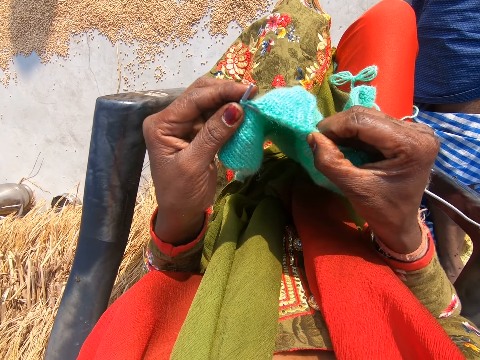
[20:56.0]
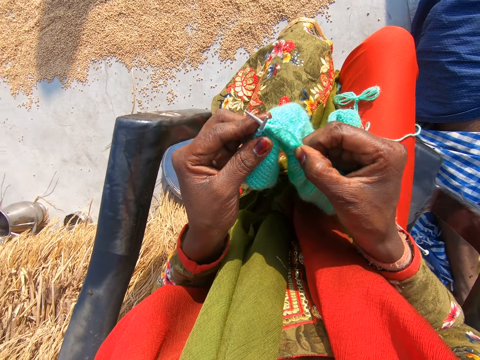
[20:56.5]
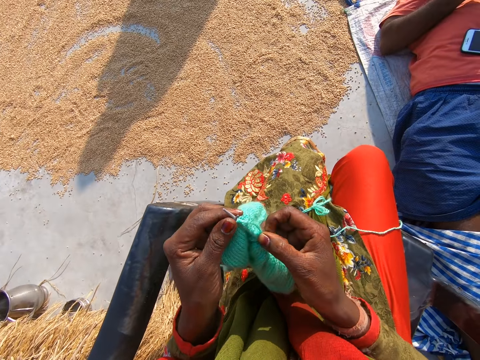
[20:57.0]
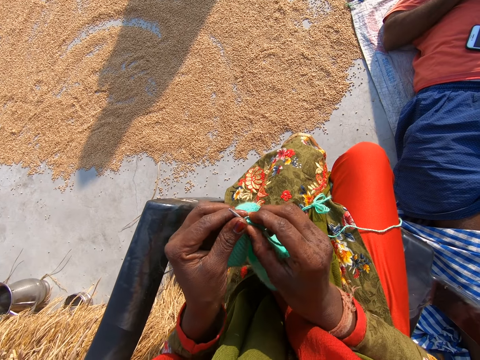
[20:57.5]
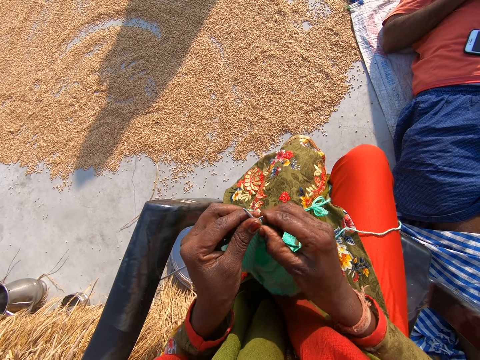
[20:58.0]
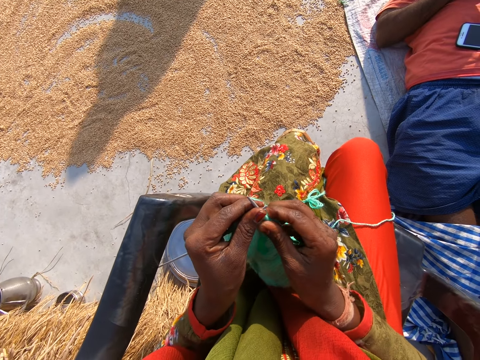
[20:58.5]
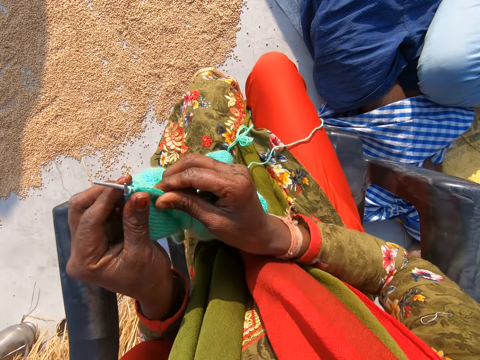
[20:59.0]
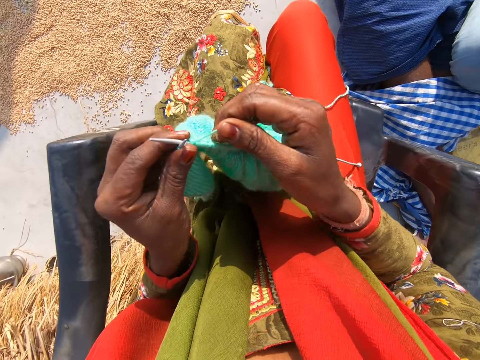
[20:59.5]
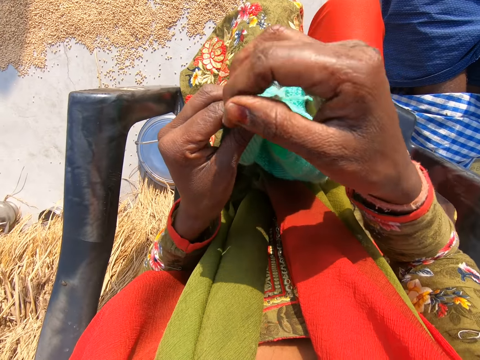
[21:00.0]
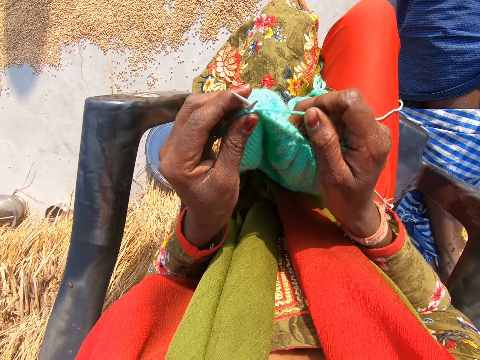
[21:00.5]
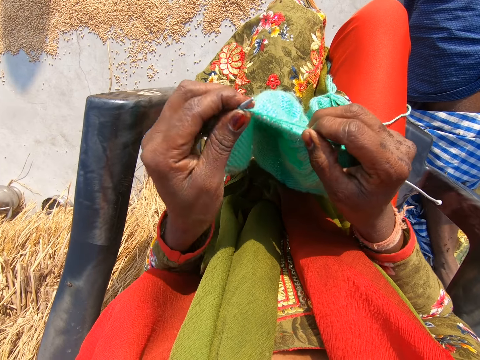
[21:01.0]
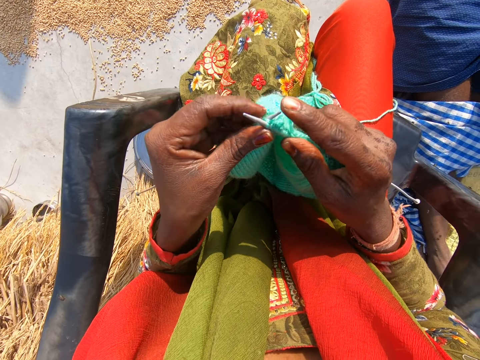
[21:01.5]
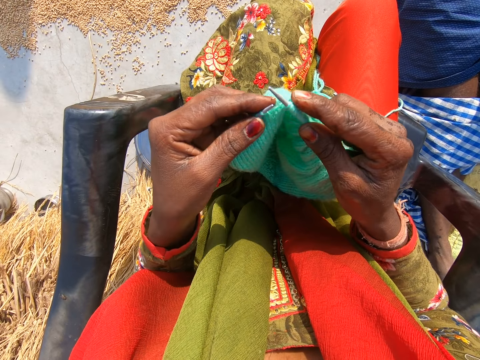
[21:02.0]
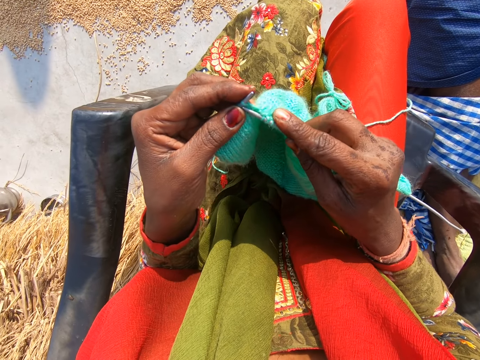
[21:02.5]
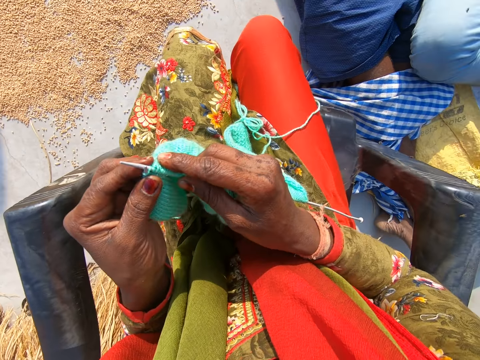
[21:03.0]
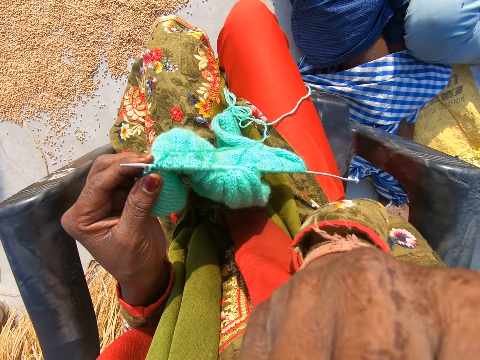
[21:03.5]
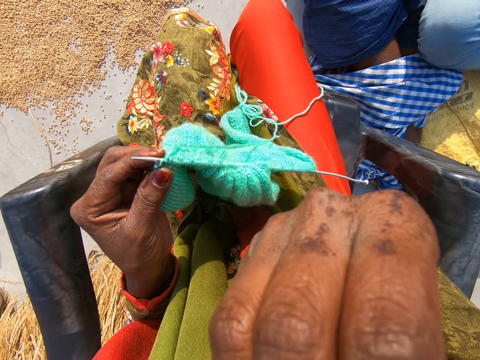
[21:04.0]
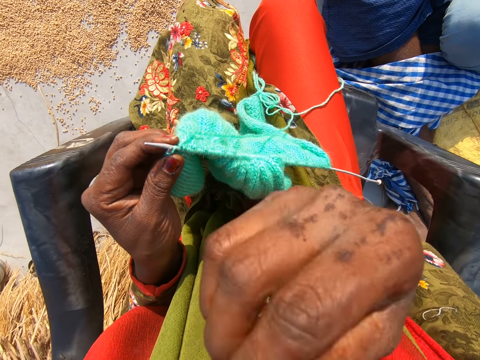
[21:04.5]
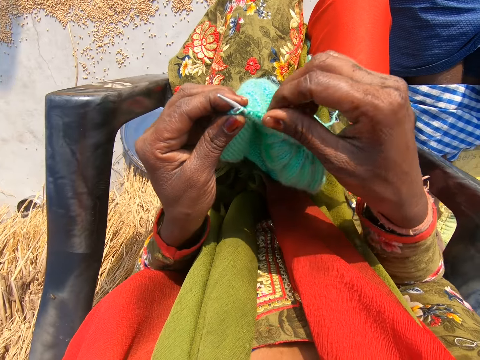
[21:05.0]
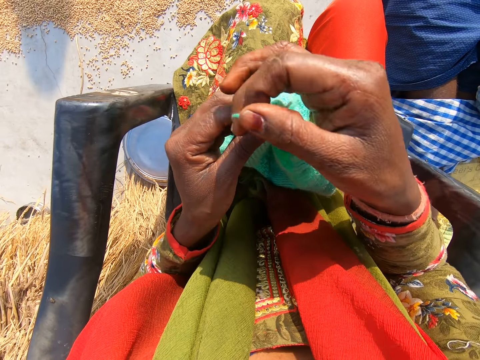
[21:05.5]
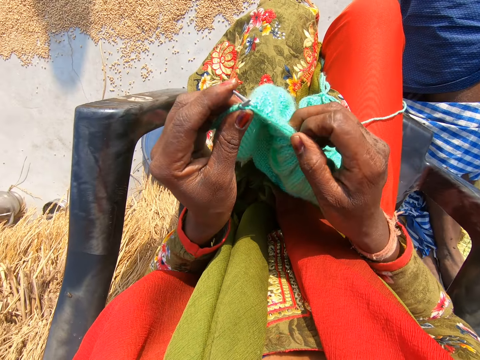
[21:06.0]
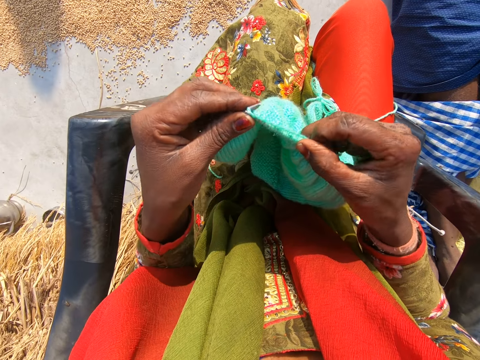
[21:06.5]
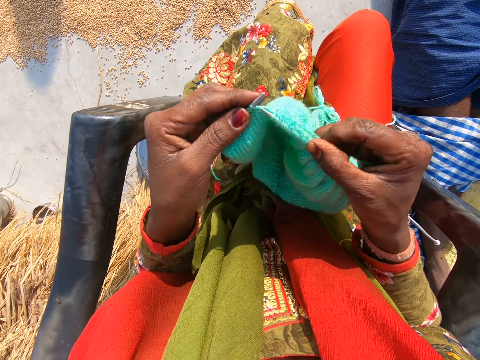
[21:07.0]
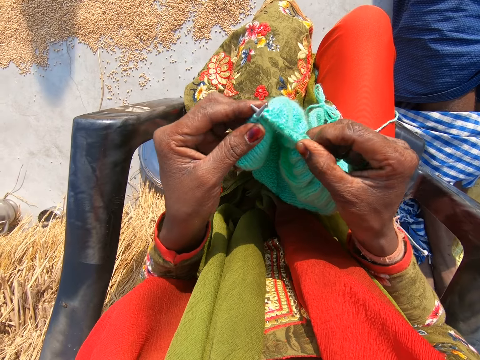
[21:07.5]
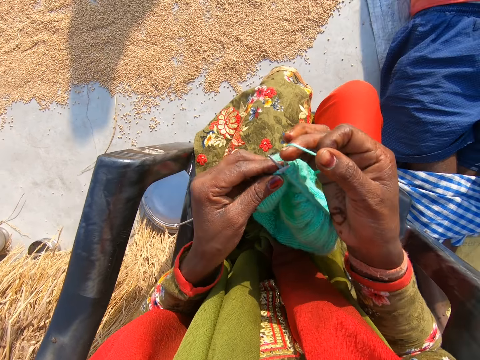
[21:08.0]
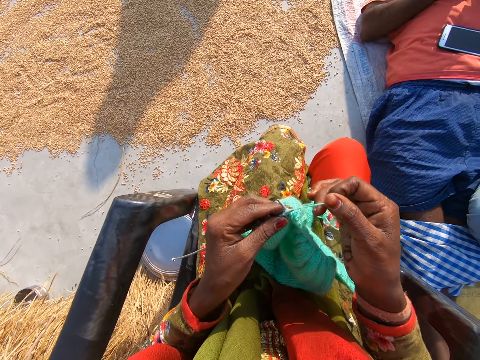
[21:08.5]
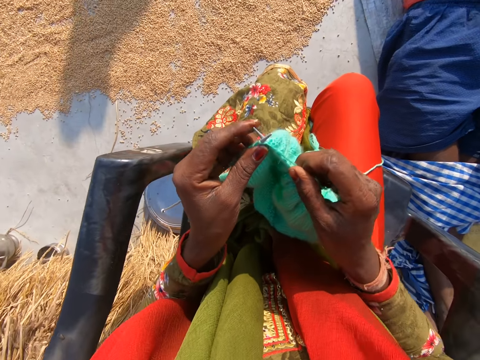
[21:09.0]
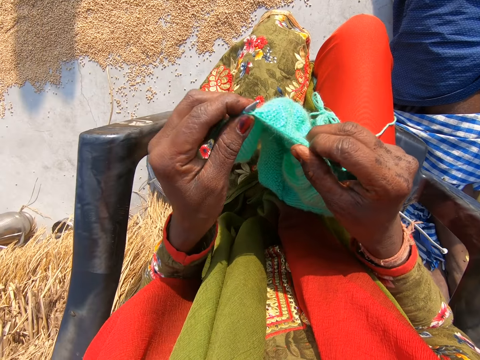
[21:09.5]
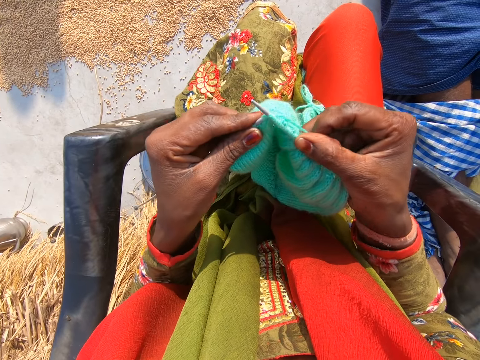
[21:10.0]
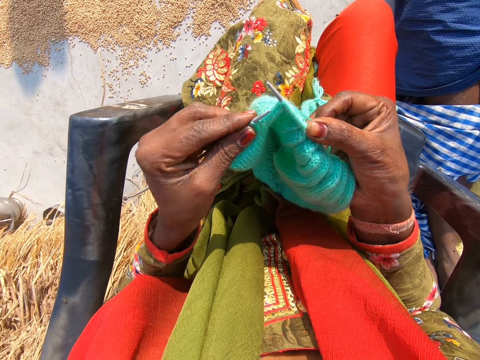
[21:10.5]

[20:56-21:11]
The camera wearer adjusts the cloth on the needle with her right hand. She knits the cloth with the wool and the needles. She touches her face with her right hand. She knits the cloth with the wool and the needles.

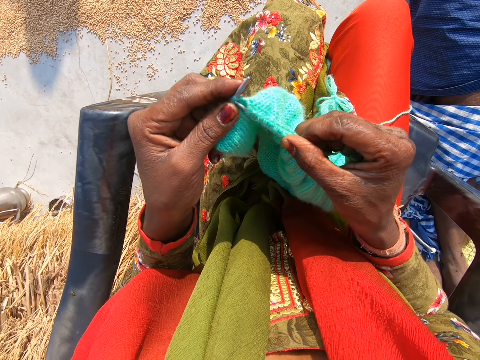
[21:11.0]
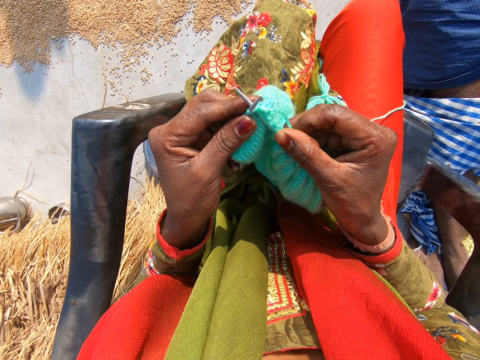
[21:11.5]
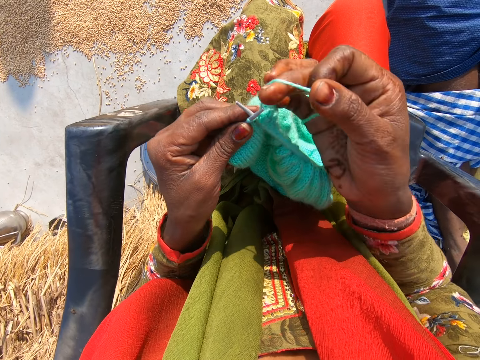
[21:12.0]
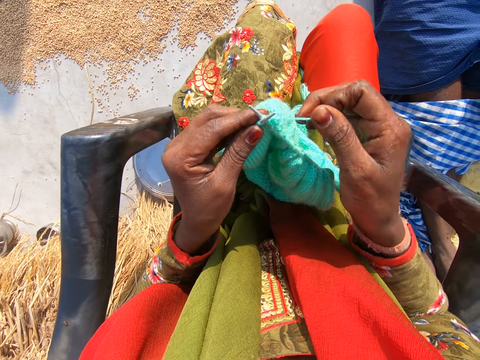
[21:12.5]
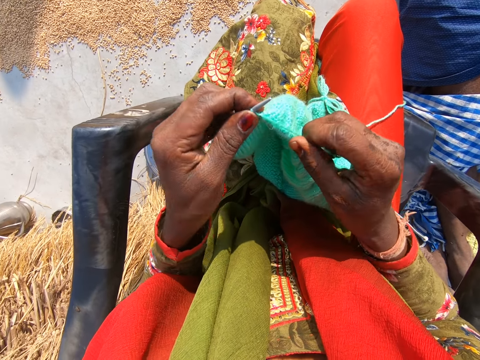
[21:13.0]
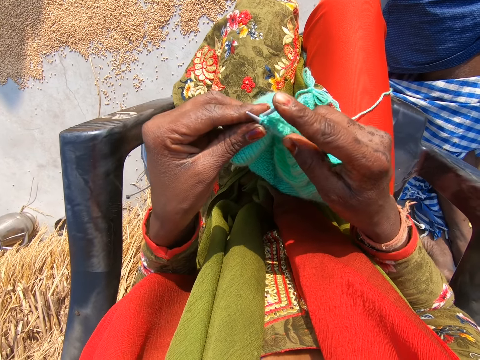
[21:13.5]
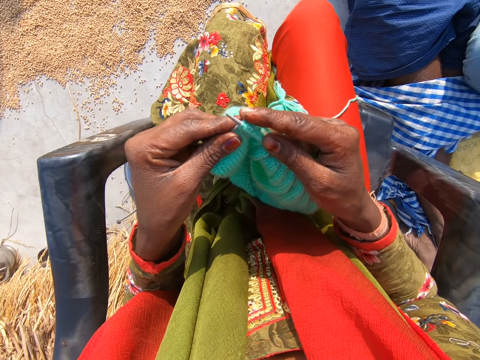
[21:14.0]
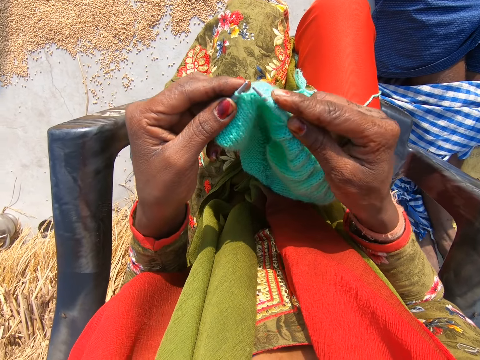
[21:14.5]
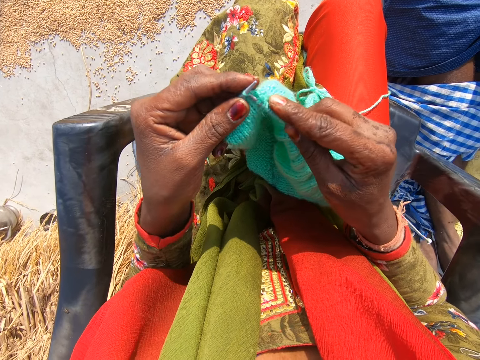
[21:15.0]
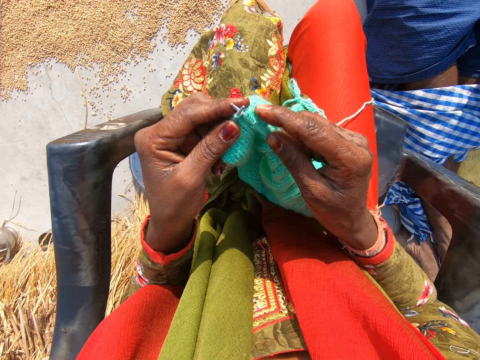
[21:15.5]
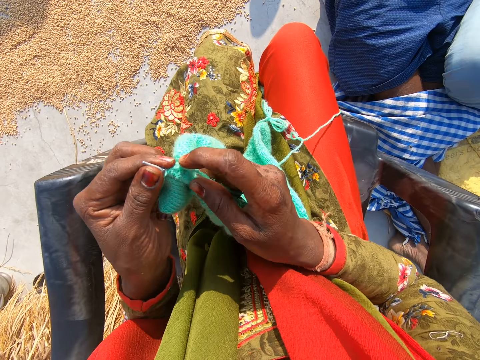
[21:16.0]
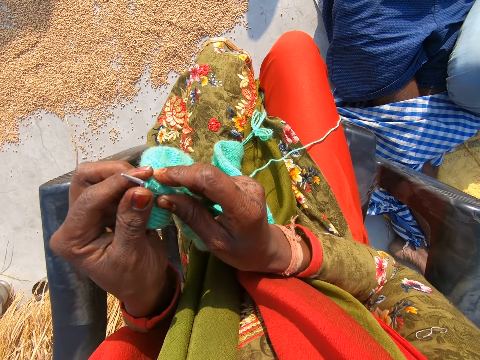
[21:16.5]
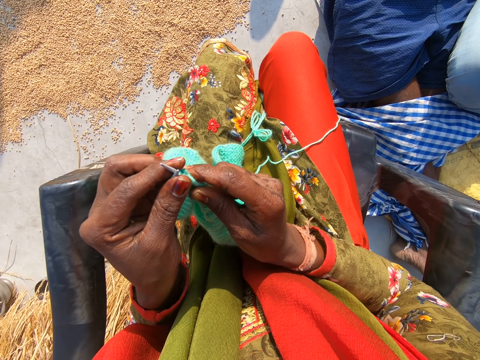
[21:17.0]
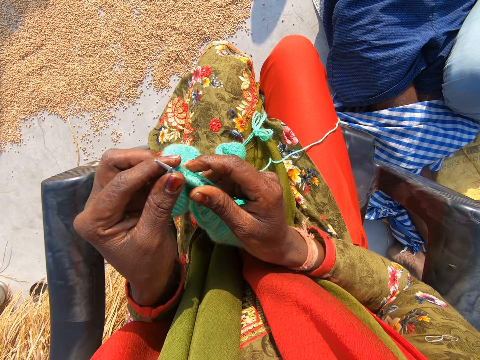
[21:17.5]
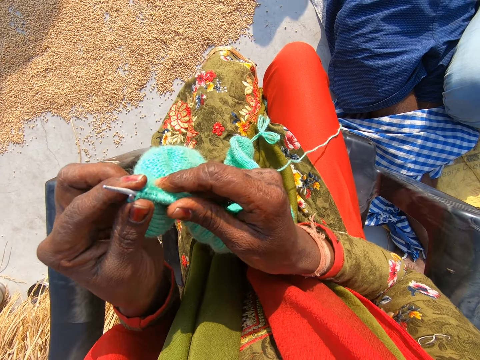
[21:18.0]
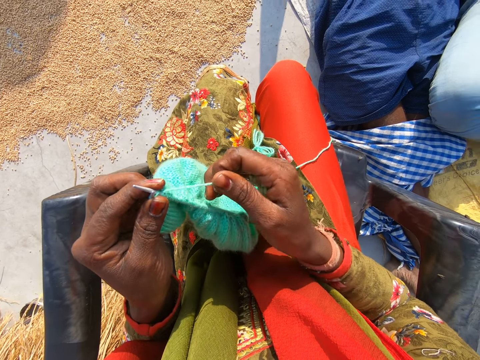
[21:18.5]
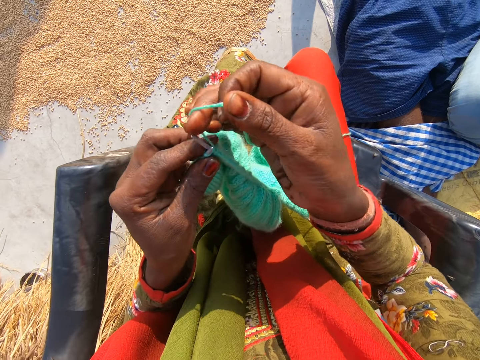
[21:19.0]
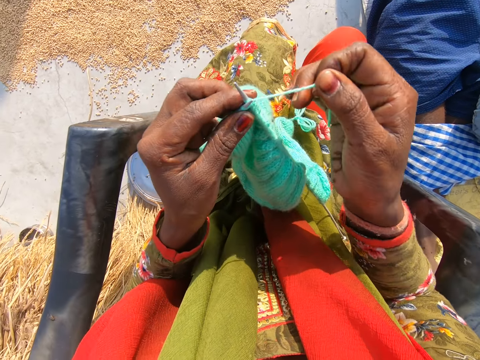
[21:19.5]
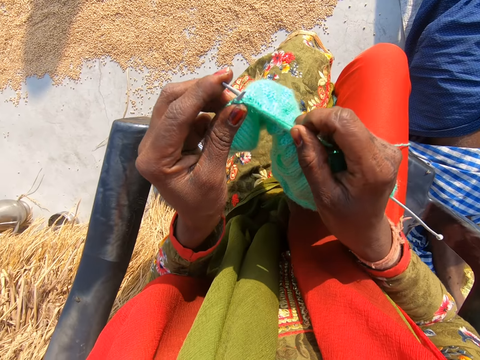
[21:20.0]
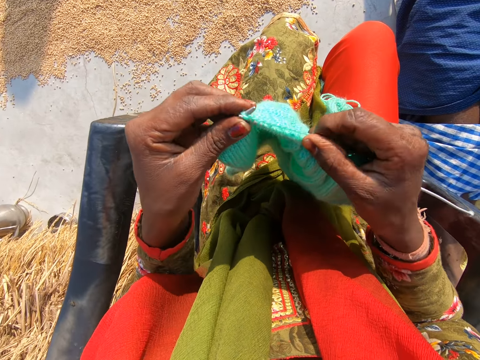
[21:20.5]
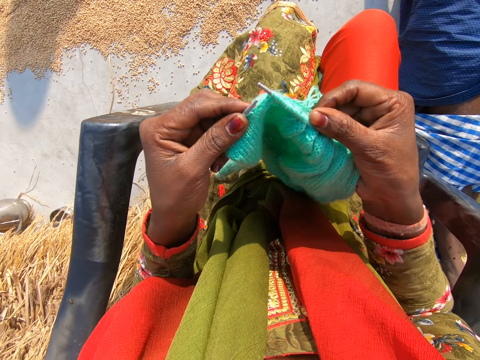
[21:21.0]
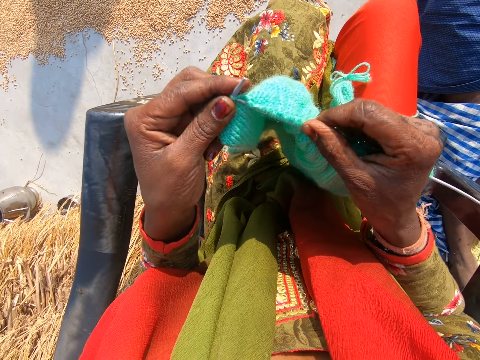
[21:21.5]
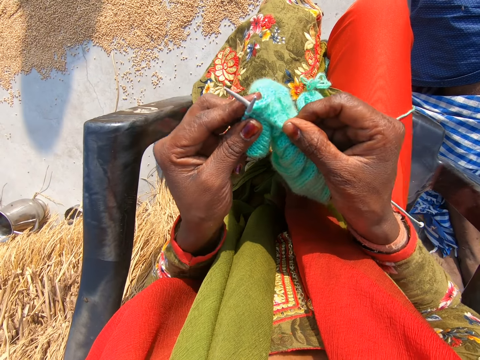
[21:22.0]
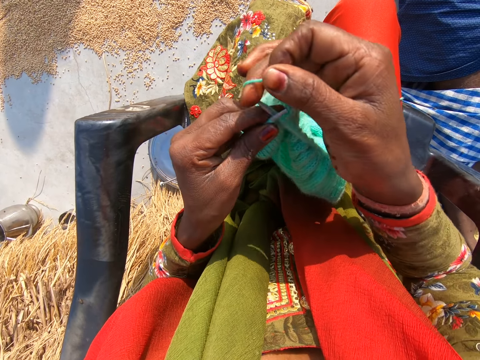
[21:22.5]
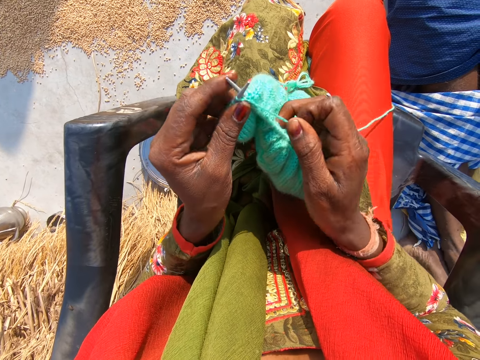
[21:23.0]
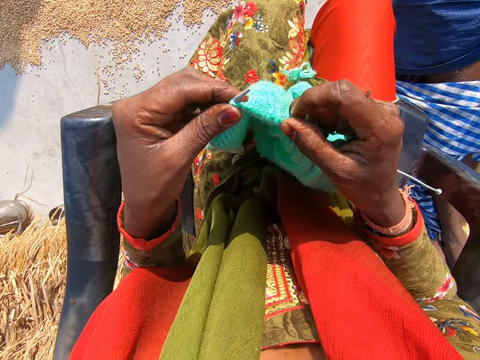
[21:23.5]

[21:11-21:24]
The camera wearer adjusts the cloth on the needle with her right hand. She knits the cloth with the wool and the needles.
